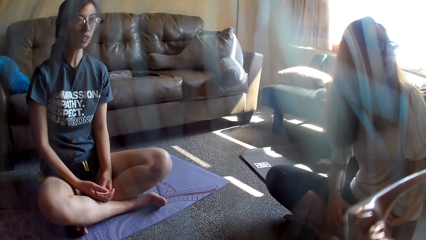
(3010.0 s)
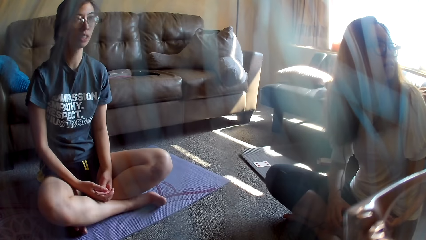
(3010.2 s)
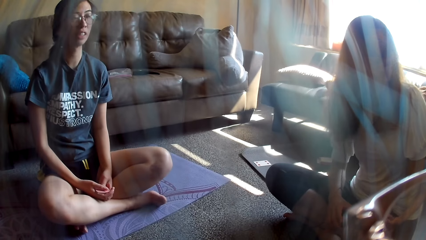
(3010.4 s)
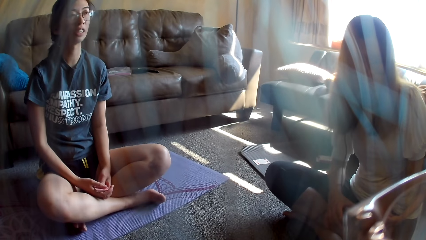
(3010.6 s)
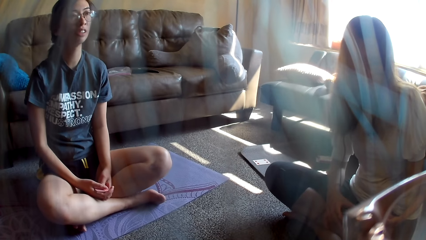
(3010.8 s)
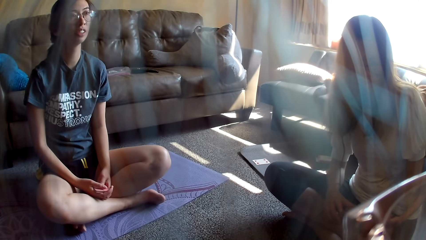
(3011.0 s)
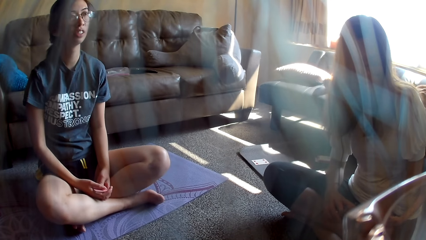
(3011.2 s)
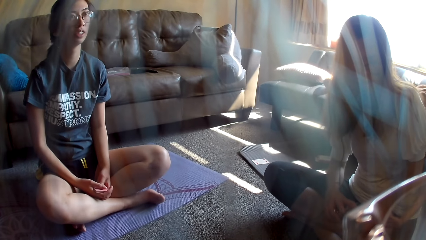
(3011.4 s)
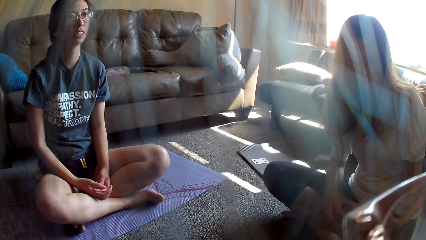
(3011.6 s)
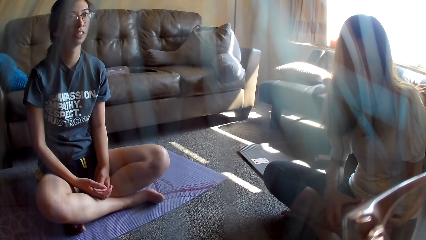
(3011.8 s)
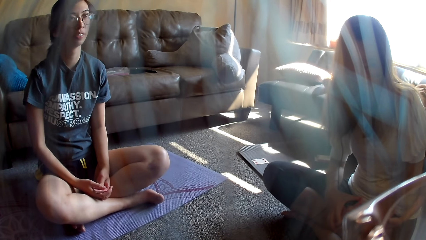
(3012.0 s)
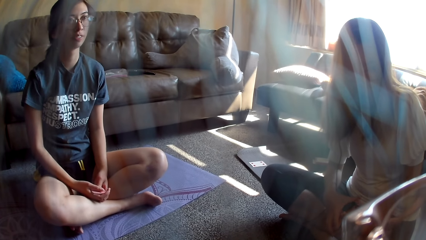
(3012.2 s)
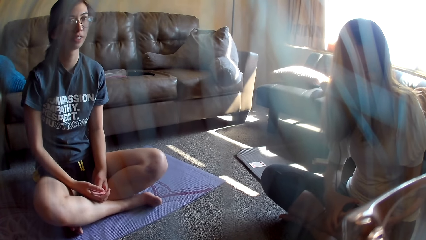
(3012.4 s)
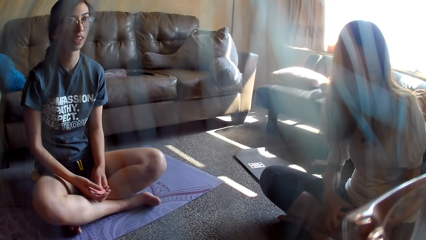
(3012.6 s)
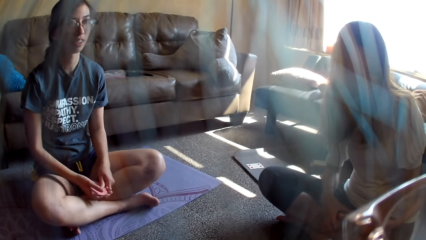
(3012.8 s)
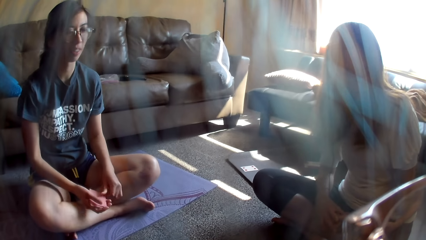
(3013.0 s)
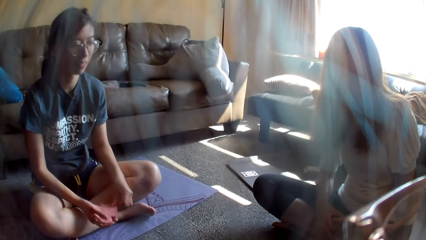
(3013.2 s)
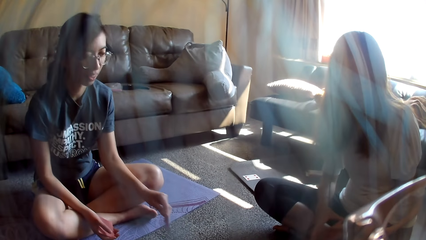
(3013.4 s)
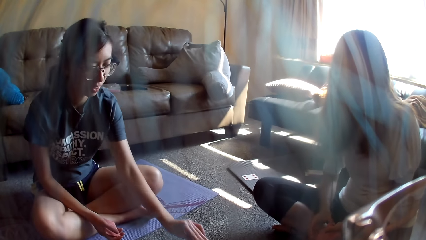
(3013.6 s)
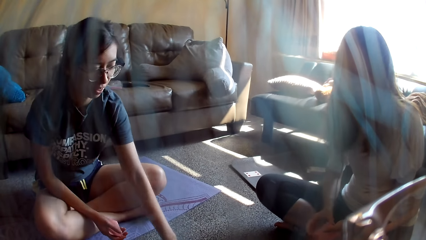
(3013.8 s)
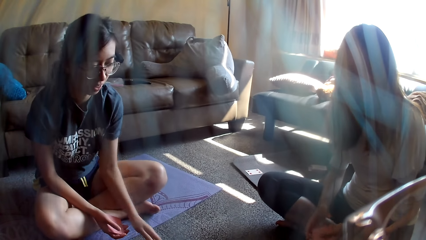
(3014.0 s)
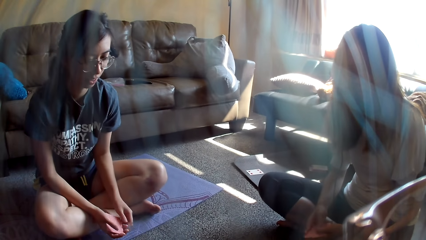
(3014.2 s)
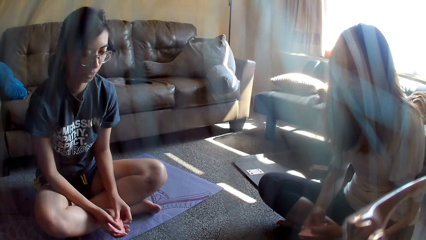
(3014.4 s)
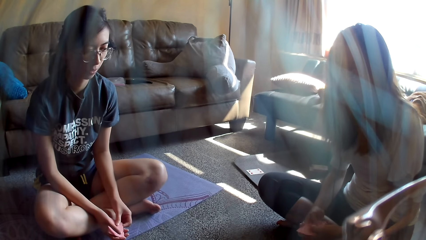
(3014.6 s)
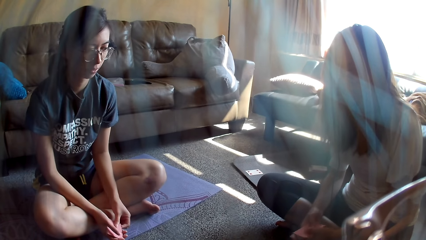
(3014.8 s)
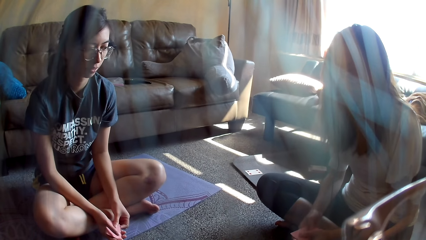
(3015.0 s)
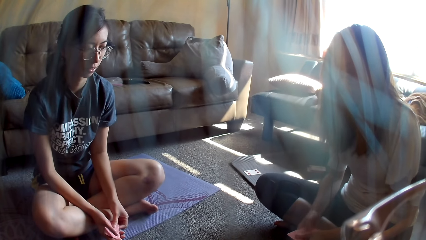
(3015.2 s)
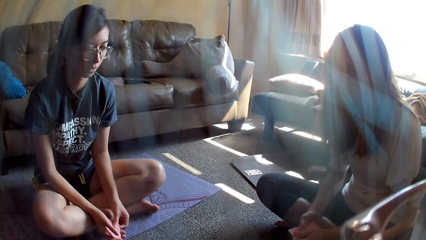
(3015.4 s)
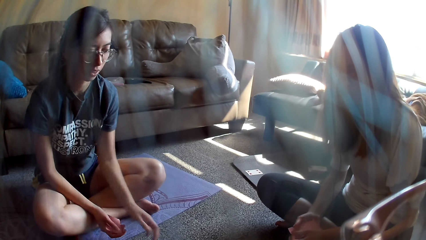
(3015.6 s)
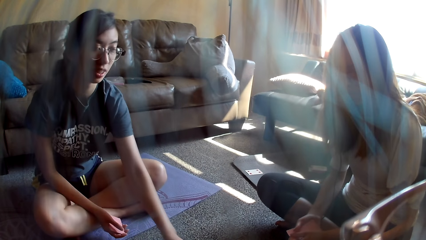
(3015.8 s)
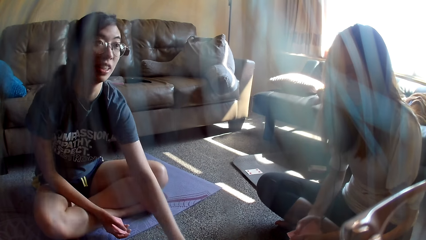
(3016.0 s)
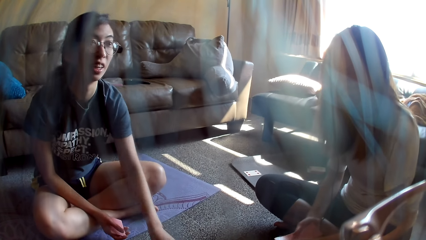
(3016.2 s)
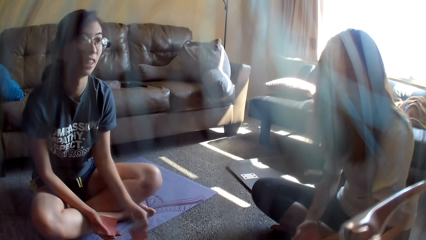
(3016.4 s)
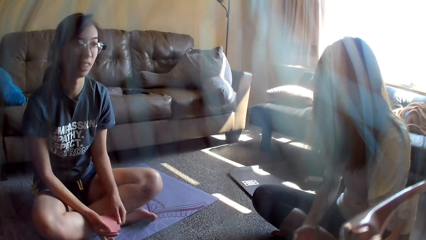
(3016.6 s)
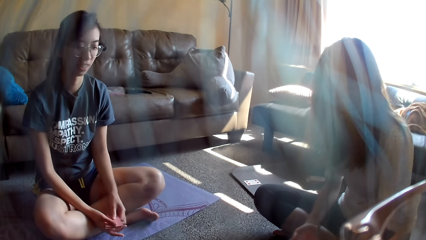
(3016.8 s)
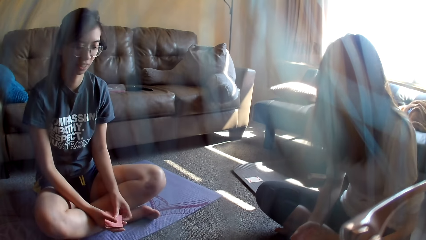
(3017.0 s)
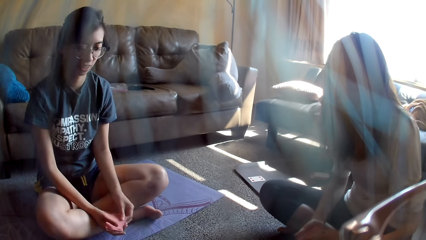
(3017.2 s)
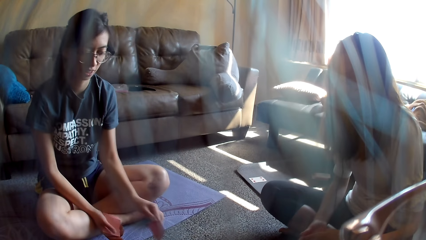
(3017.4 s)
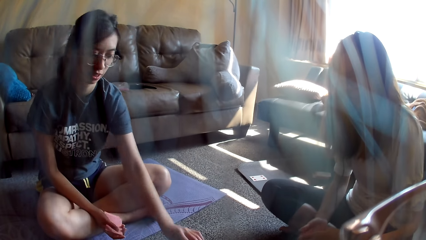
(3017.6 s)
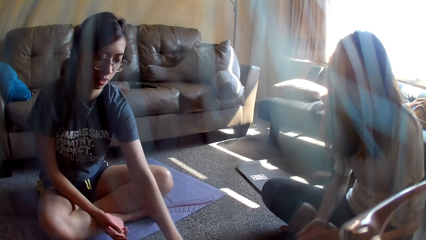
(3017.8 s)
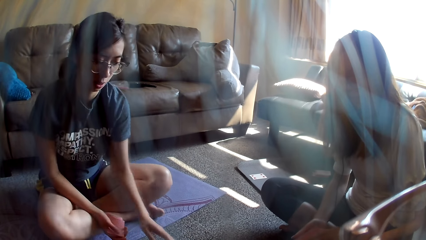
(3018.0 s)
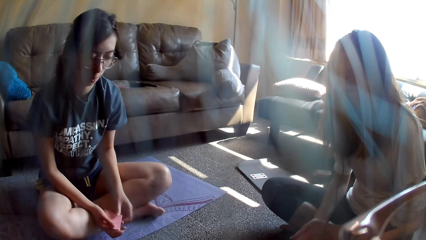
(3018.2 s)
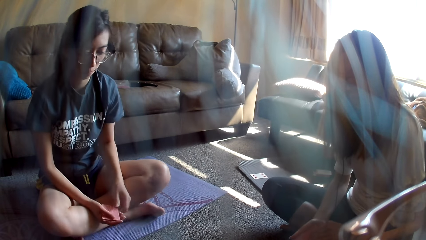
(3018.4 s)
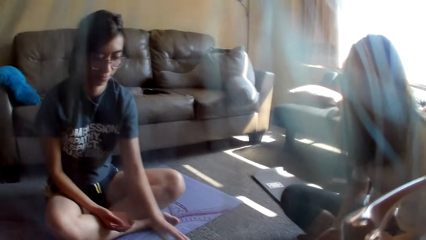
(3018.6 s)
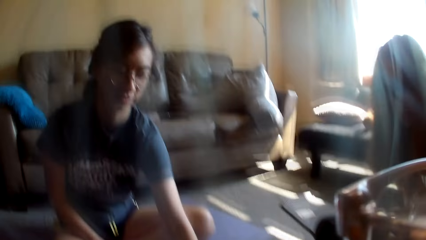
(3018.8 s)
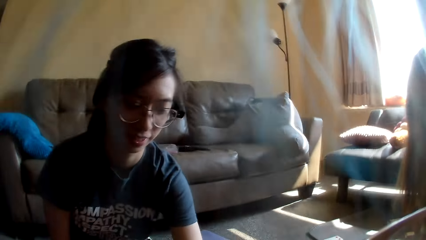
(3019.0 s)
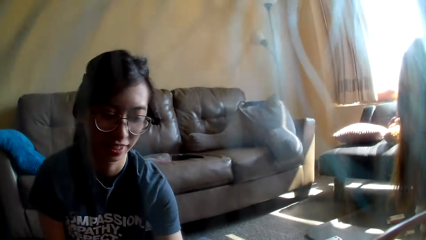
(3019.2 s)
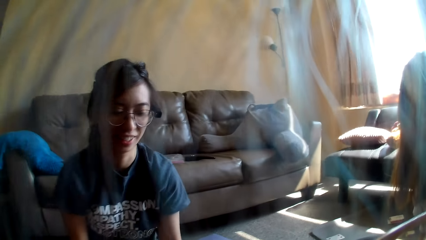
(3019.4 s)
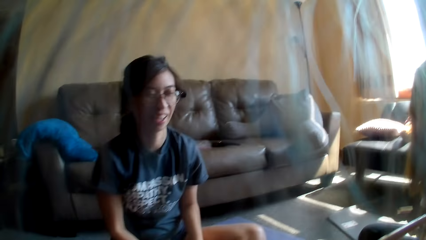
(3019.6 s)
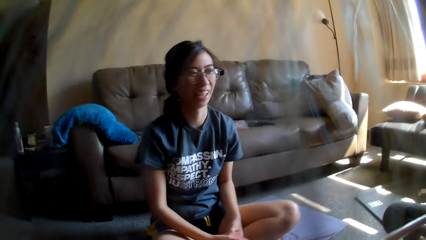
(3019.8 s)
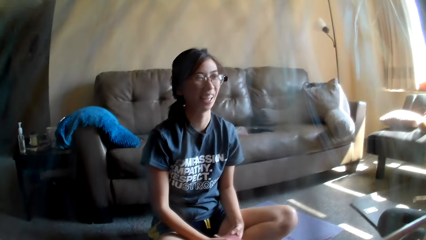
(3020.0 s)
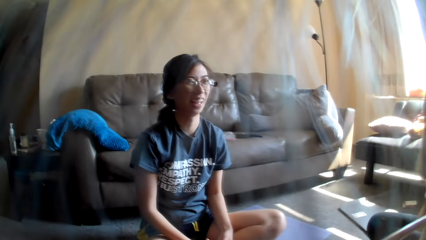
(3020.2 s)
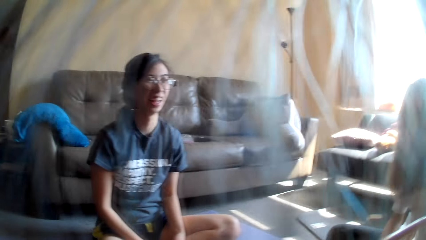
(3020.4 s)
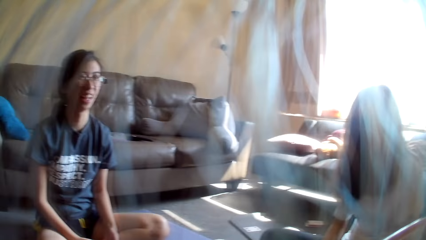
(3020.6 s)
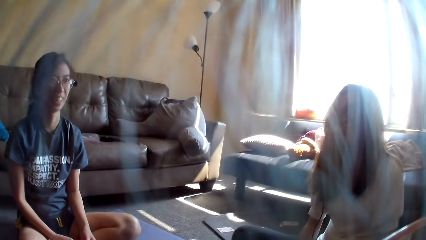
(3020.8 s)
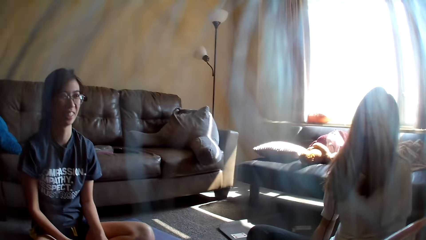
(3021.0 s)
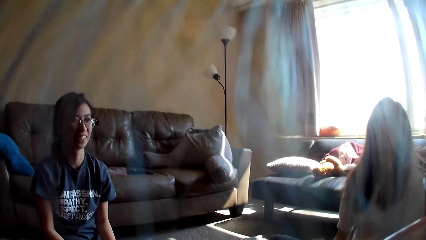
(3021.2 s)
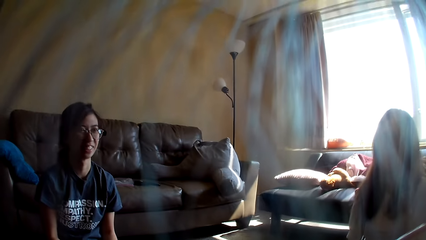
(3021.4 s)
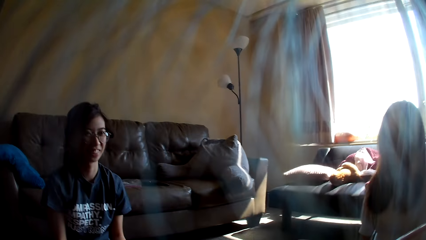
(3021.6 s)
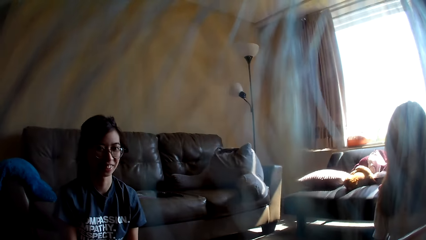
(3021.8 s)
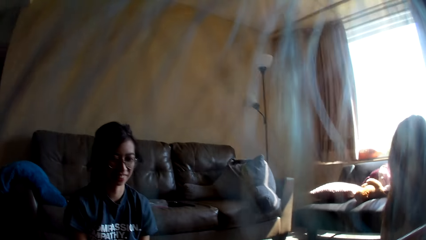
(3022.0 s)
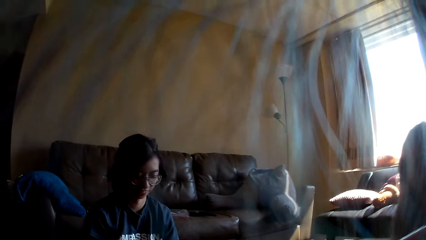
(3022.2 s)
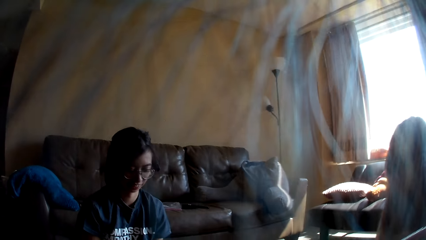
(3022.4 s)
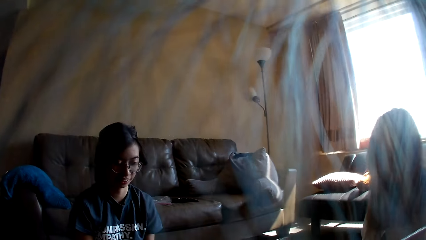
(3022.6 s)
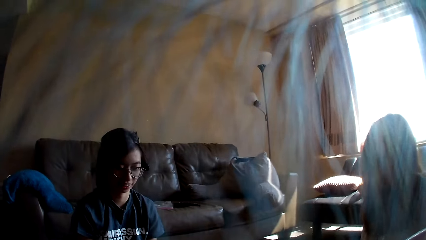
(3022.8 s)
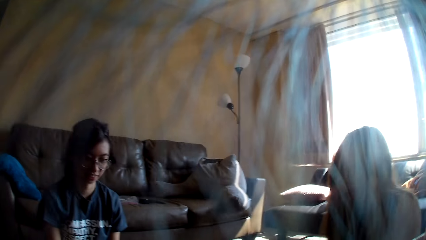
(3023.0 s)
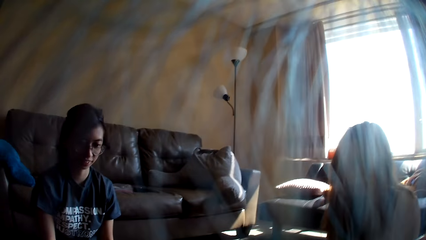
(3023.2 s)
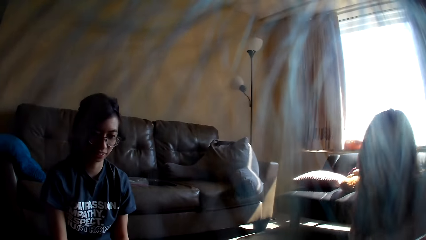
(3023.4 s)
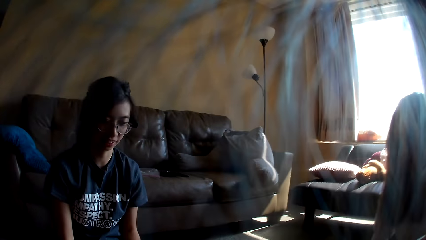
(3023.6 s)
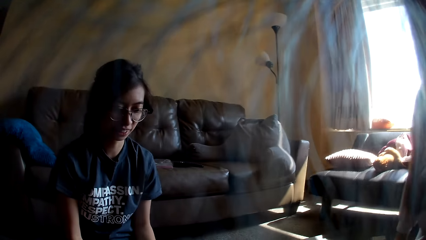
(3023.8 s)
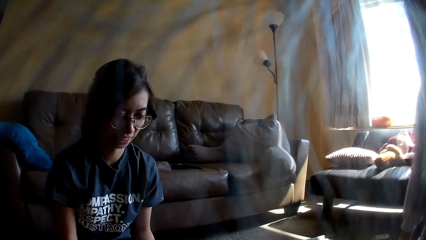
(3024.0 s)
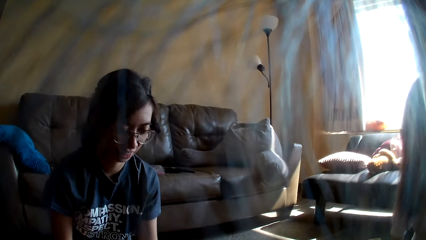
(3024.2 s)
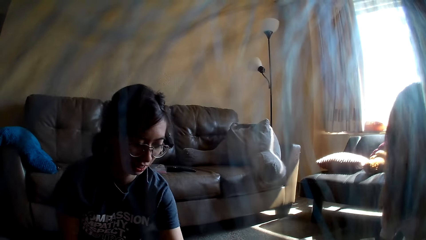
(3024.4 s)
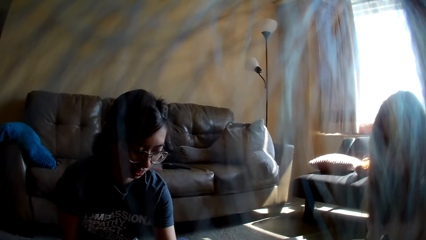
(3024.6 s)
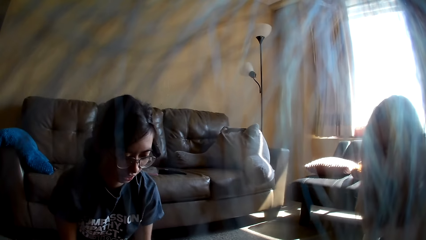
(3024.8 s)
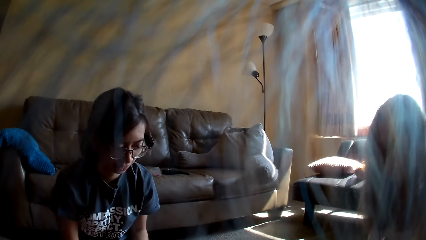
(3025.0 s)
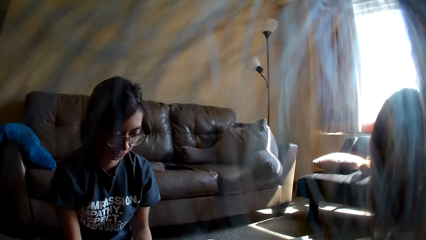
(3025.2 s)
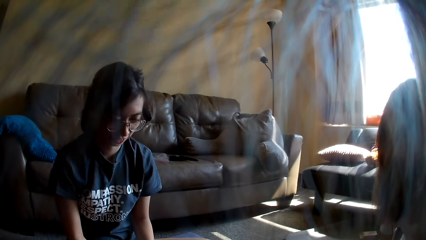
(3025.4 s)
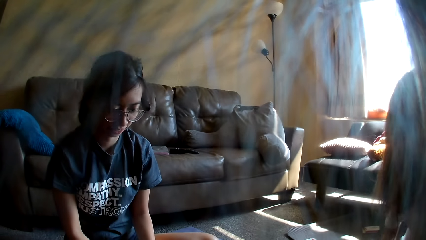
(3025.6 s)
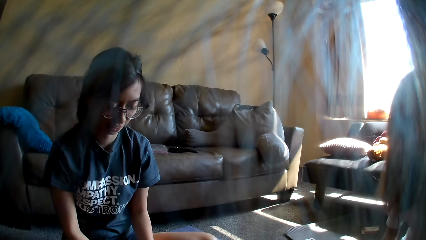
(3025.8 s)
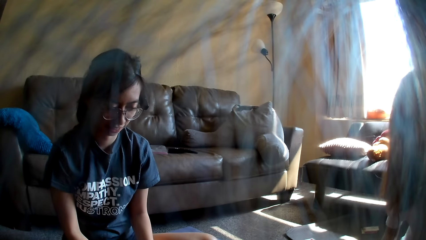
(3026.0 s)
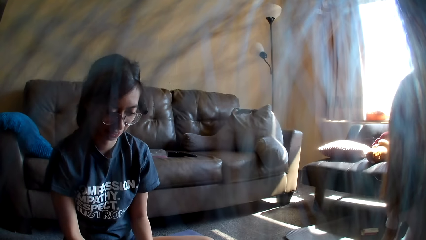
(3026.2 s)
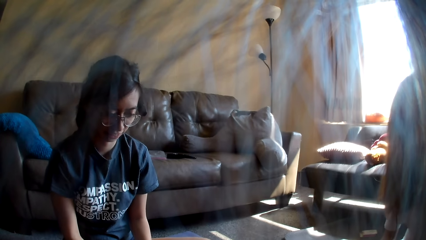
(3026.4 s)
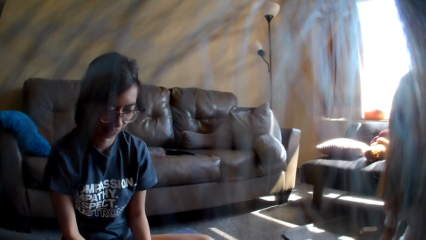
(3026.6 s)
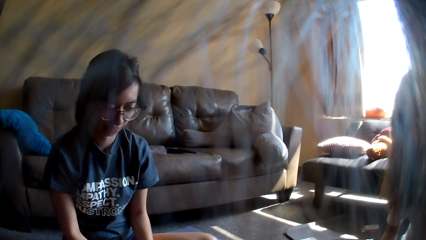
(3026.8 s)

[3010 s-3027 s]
A woman dances. The woman picks a card. The woman places a card on the floor. The woman touches the cards and moves her left hand. The woman places a card on the floor. A lady places a card on the floor. The woman picks a card and places a card on the floor. The woman moves a hand. The camera wearer looks around. The woman moves a hand.
